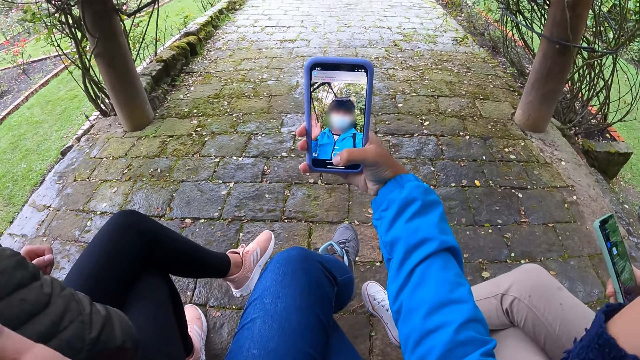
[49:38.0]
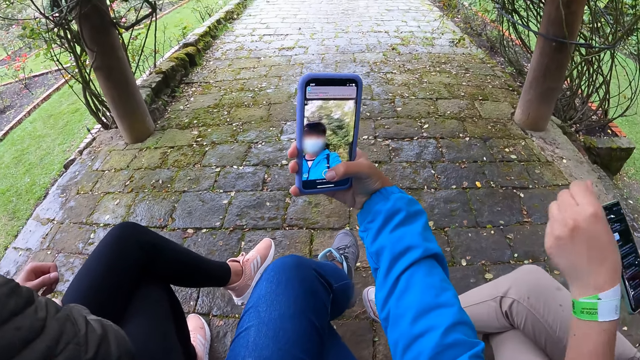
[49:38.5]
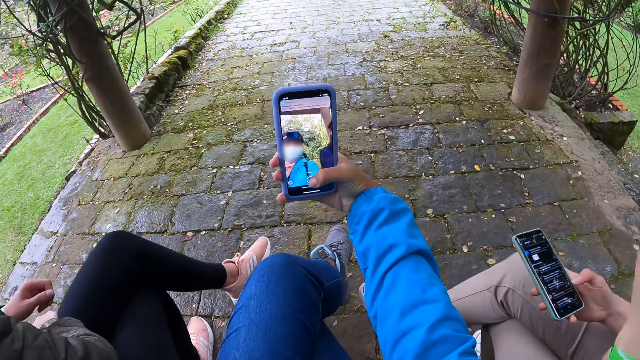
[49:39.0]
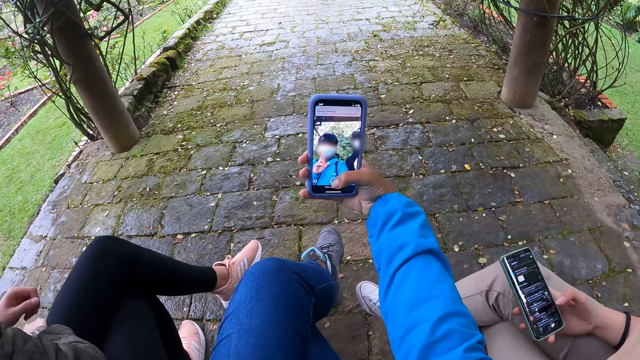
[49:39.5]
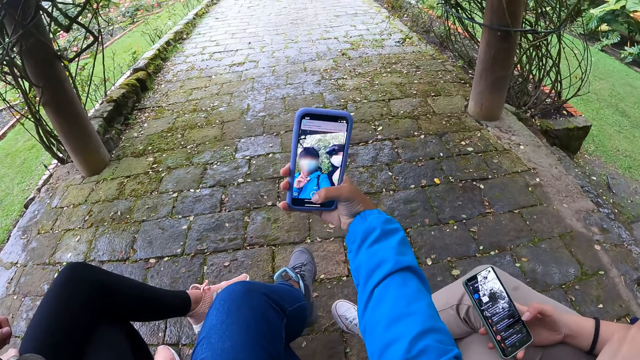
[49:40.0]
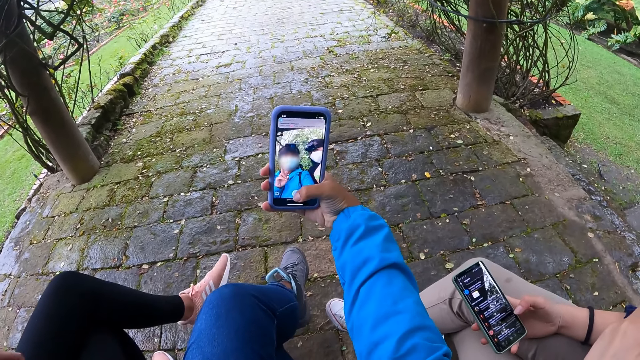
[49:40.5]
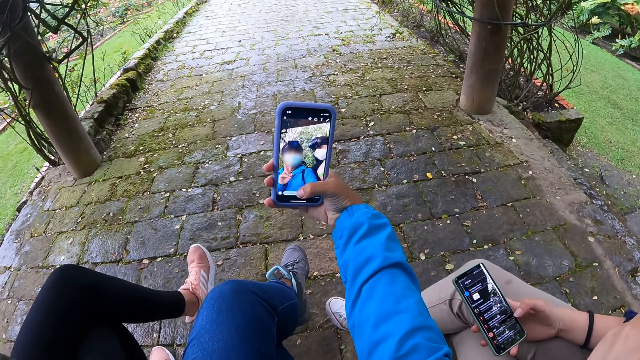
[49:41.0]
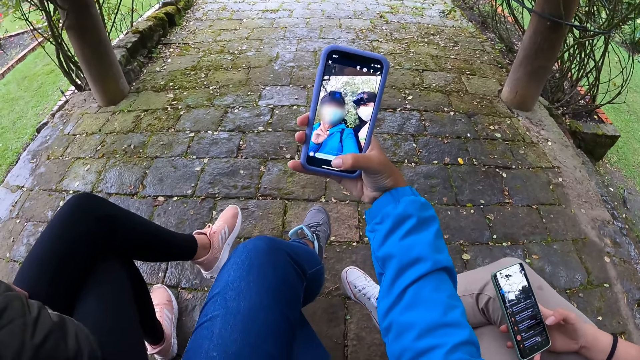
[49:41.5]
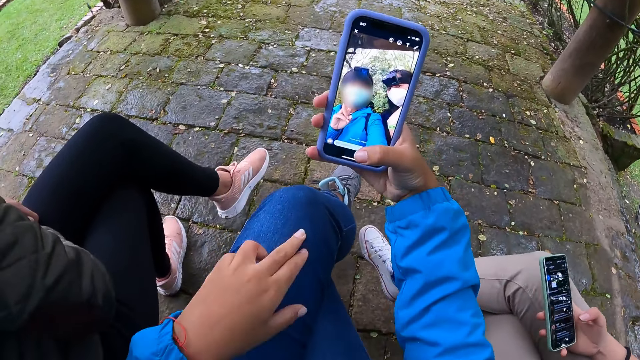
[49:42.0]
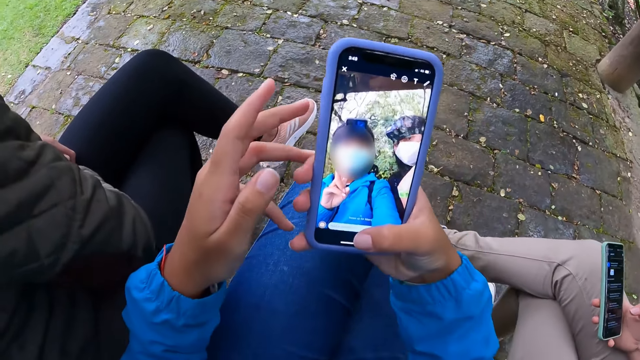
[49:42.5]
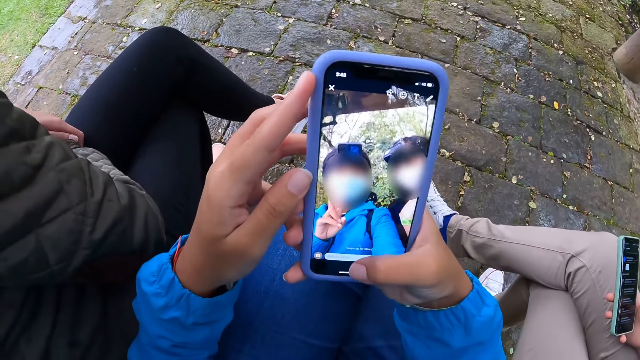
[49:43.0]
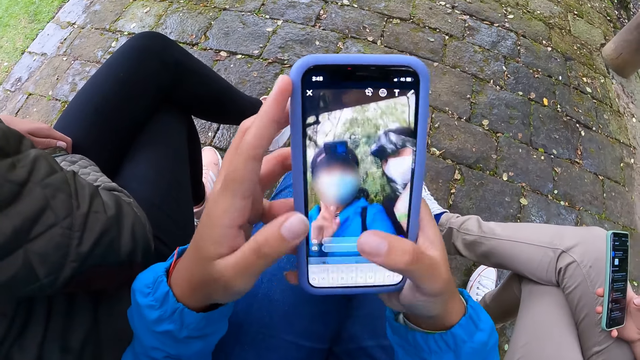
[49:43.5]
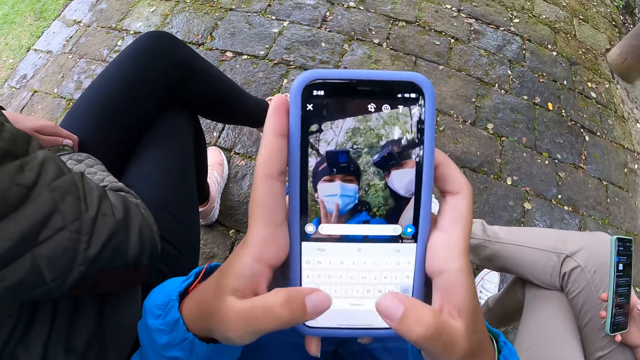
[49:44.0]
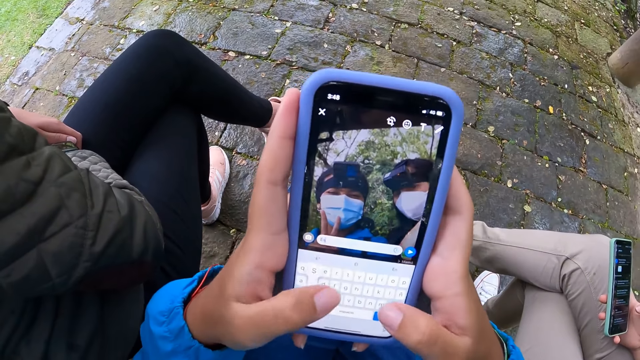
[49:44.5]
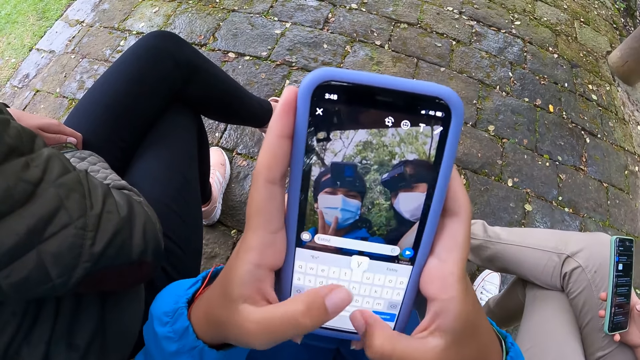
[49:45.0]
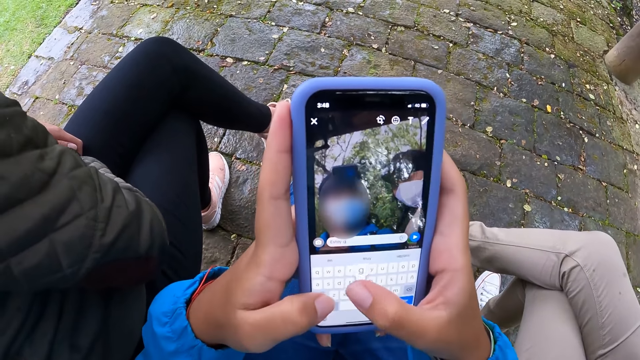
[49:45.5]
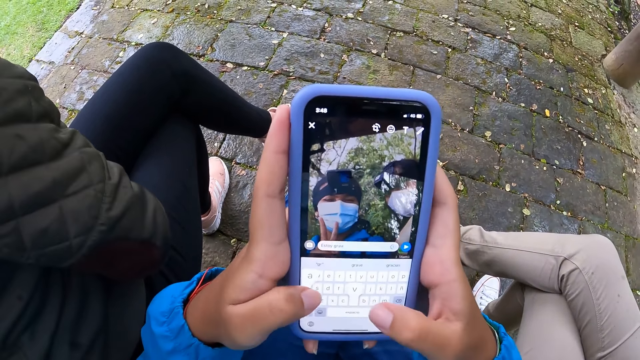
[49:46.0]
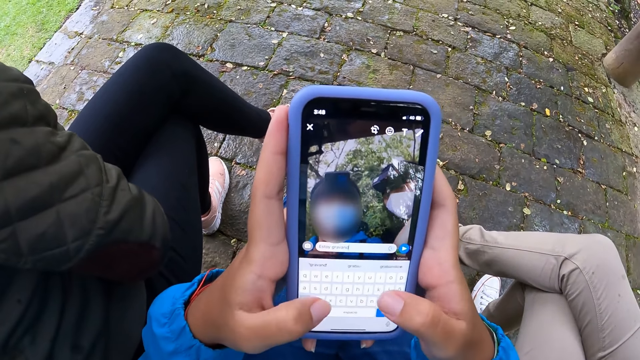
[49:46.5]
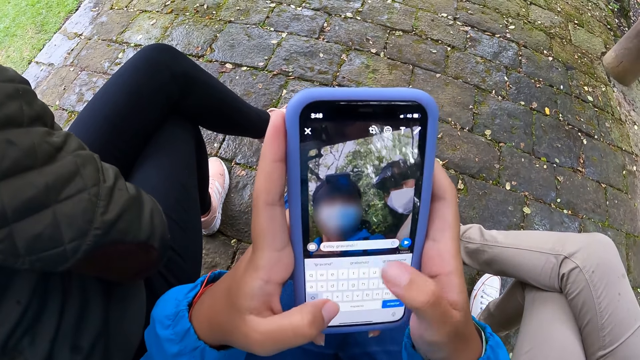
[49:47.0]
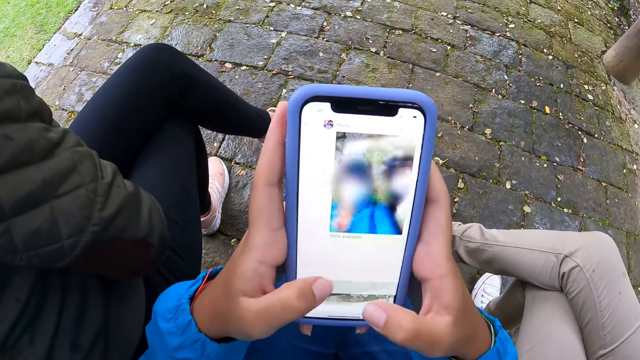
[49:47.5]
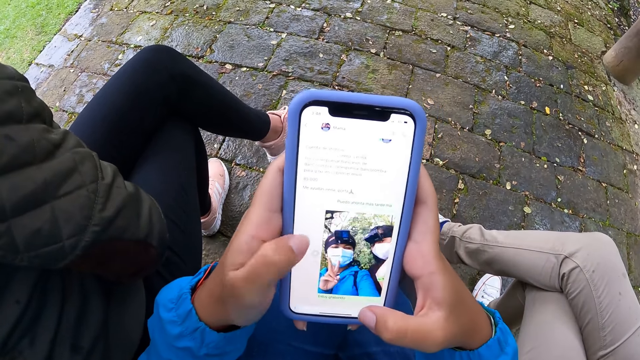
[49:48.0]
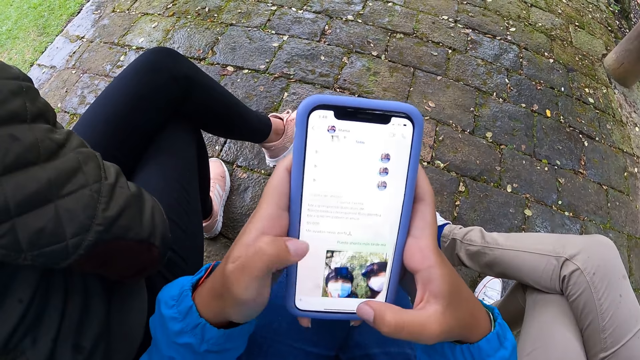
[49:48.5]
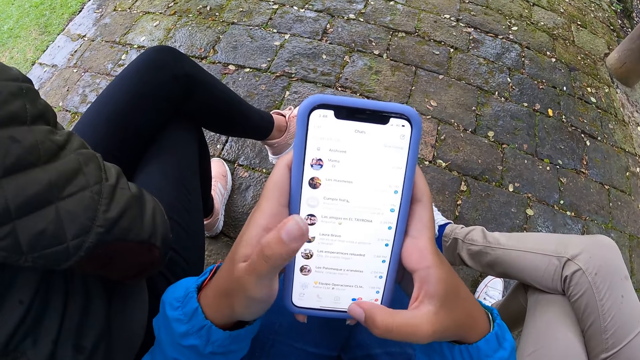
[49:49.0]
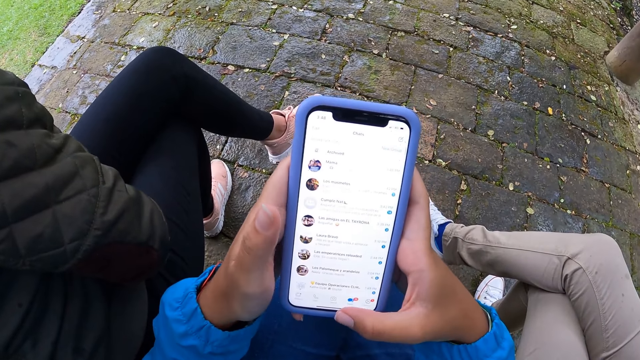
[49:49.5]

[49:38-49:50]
A person puts a hand in front of the camera wearer. The person removes the hand in front of the camera wearer. The person holds a phone. The camera wearer takes a selfie with the person. She moves the phone closer. She operates the phone with her hands.

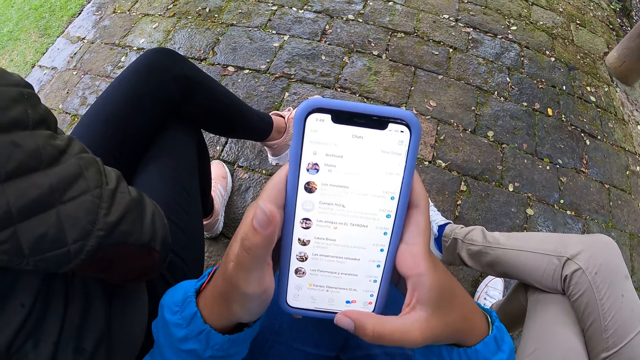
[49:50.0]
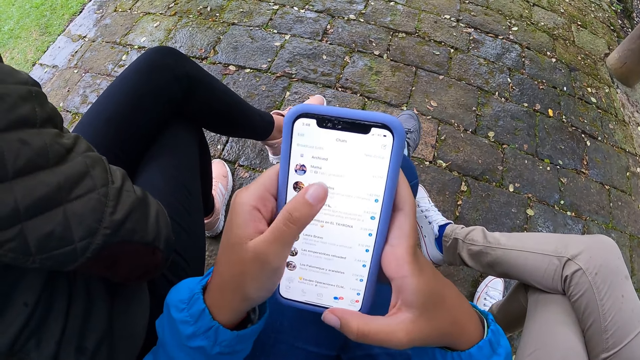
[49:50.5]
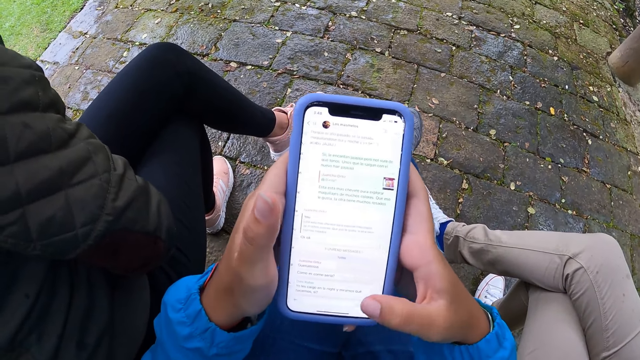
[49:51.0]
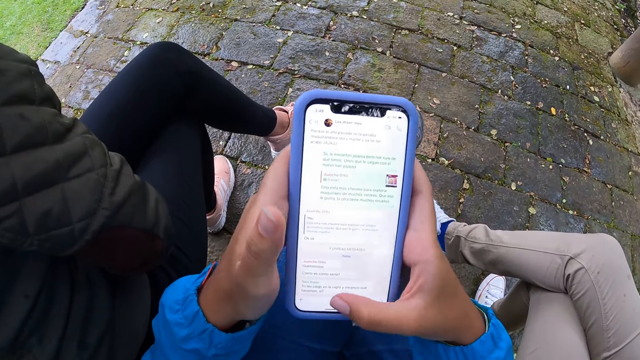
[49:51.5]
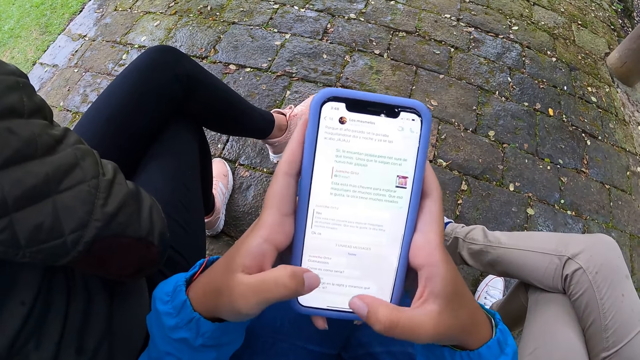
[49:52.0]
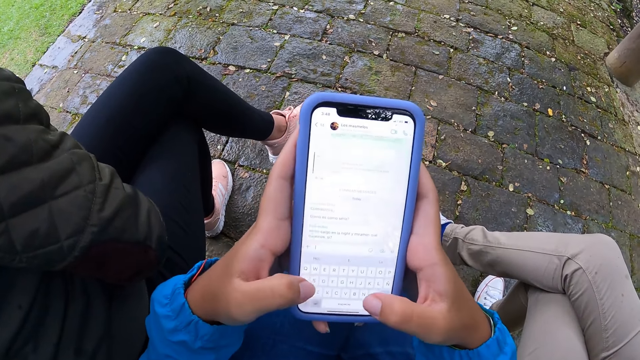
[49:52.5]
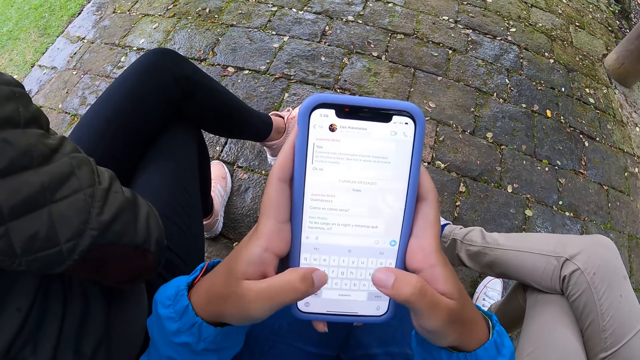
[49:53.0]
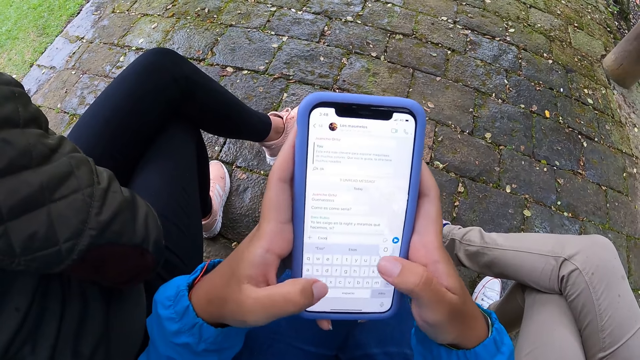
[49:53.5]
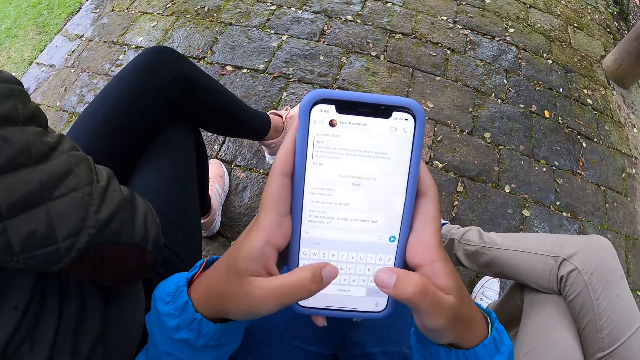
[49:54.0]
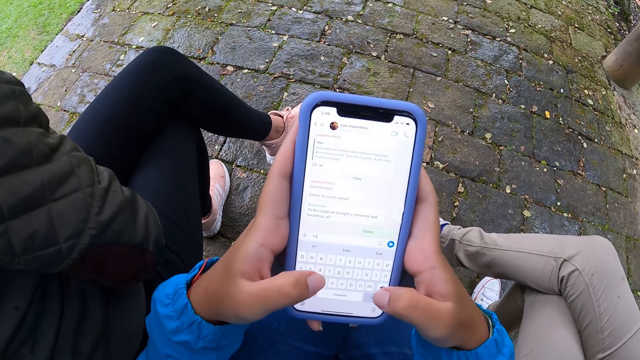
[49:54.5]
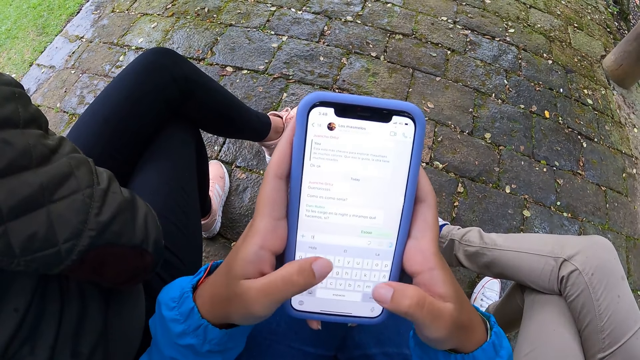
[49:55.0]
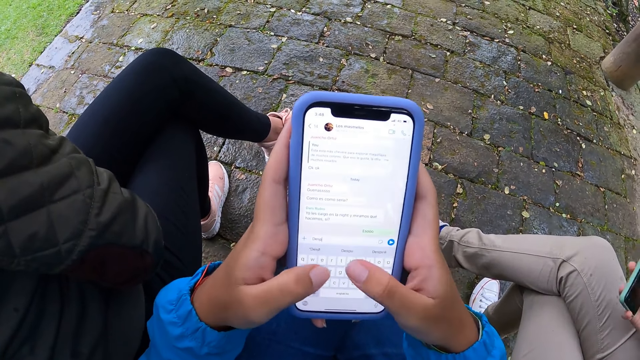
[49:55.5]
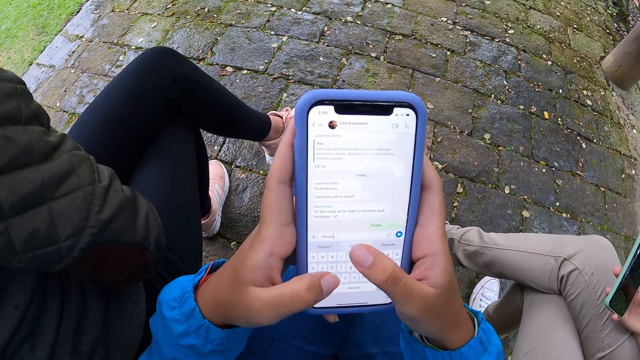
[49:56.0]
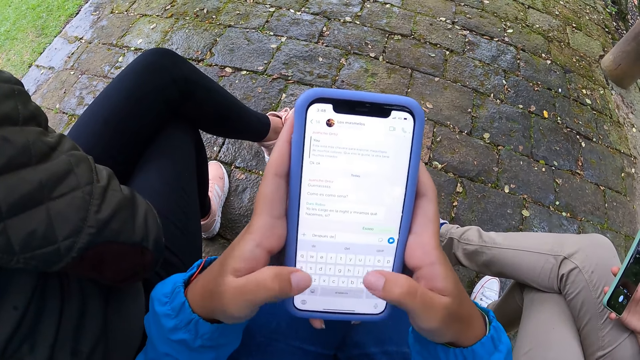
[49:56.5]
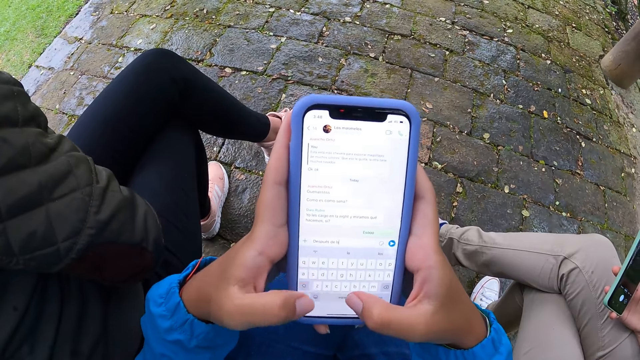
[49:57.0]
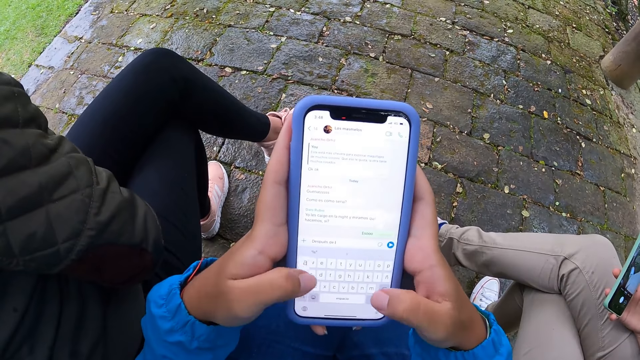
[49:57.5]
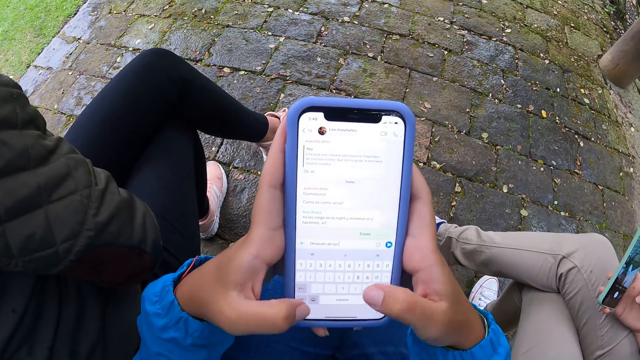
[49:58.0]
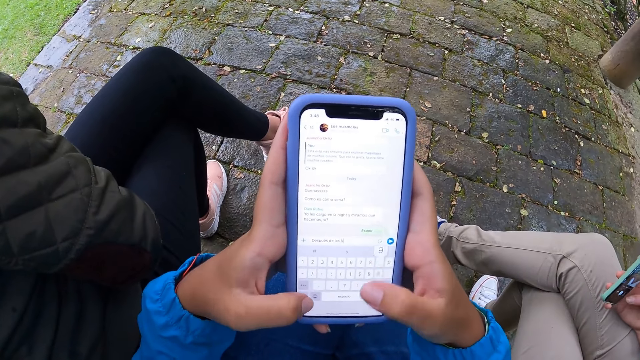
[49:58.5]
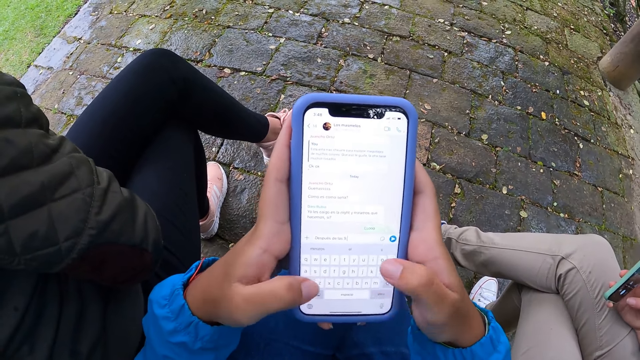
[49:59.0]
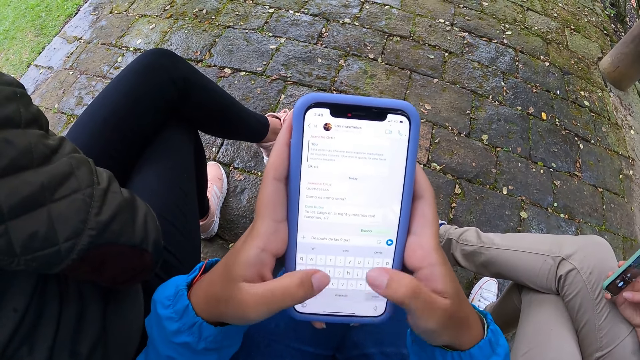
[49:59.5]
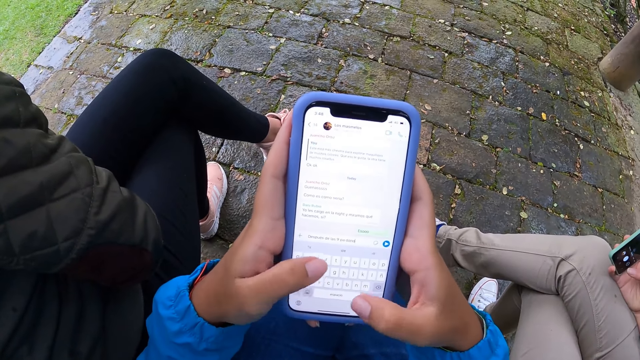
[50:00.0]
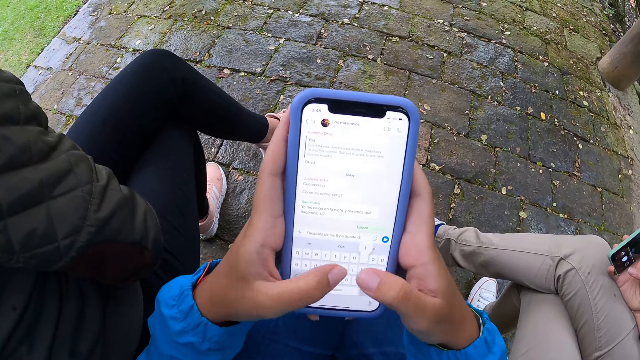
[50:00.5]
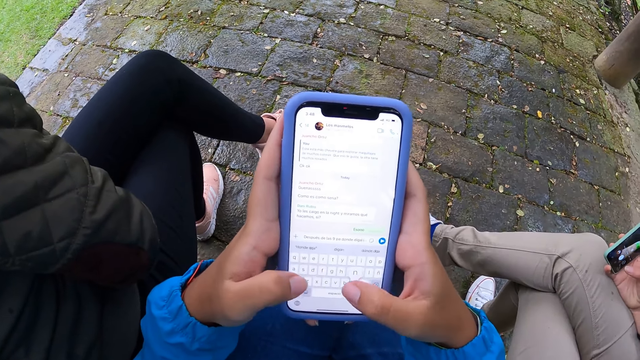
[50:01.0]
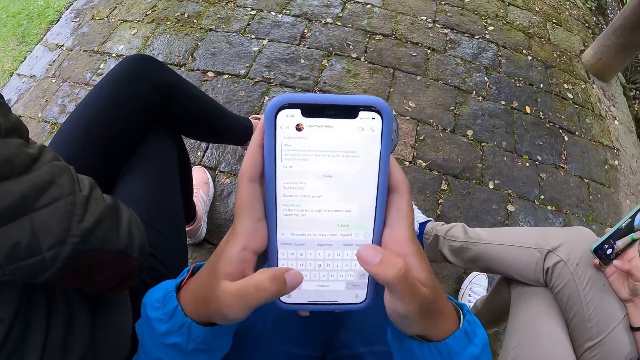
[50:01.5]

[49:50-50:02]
A woman operates the phone with her right hand. The camera wearer operates the phone. The woman operates the phone. The camera wearer operates the phone.
